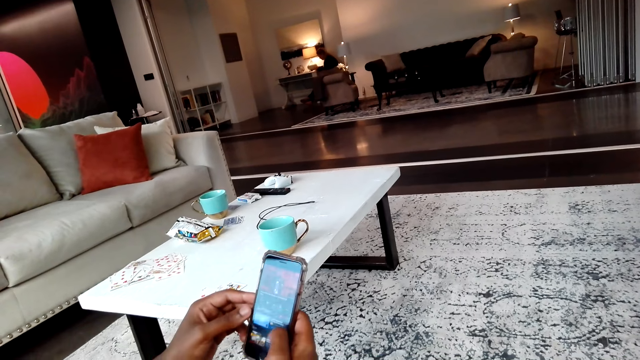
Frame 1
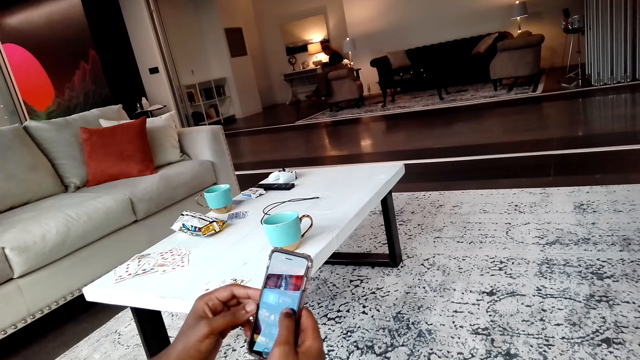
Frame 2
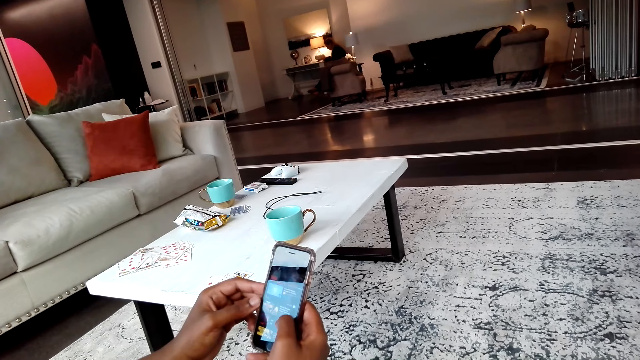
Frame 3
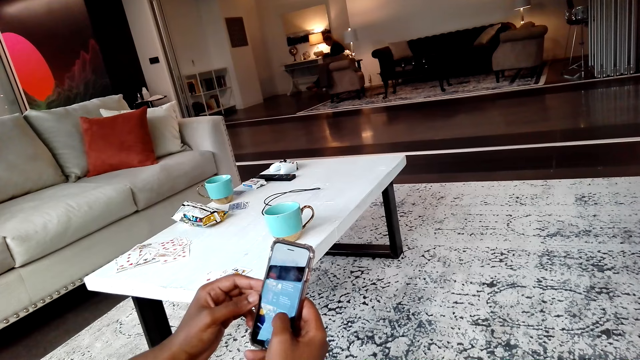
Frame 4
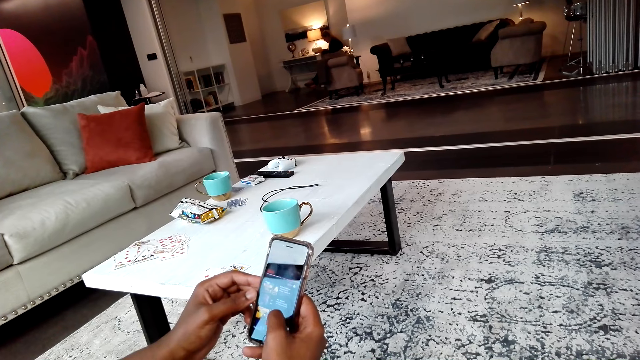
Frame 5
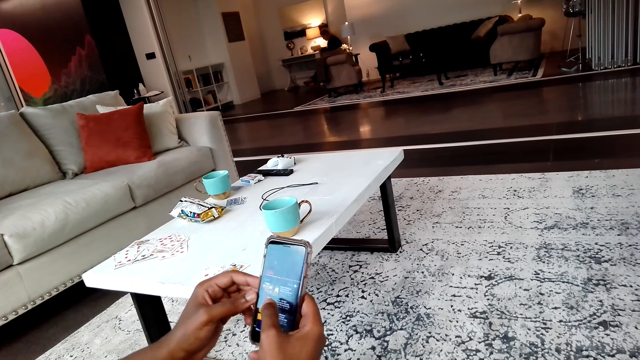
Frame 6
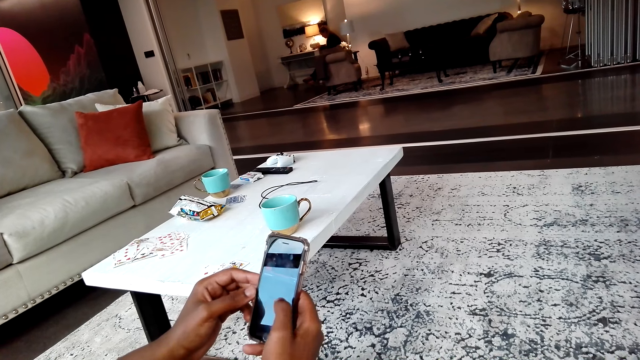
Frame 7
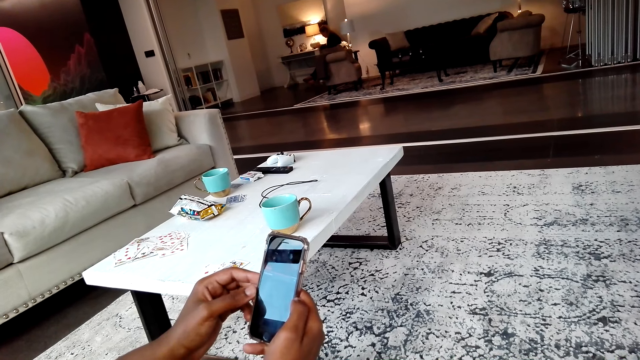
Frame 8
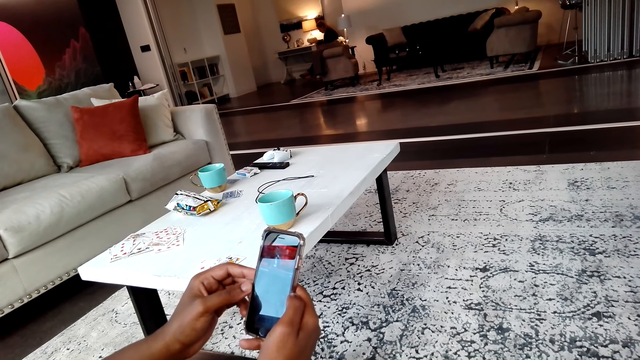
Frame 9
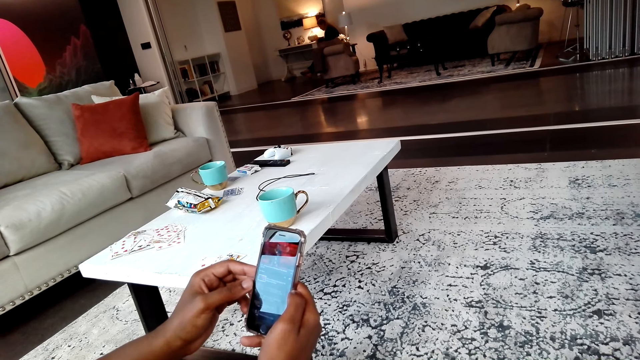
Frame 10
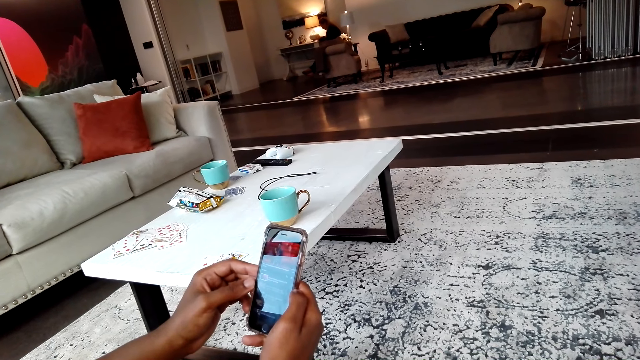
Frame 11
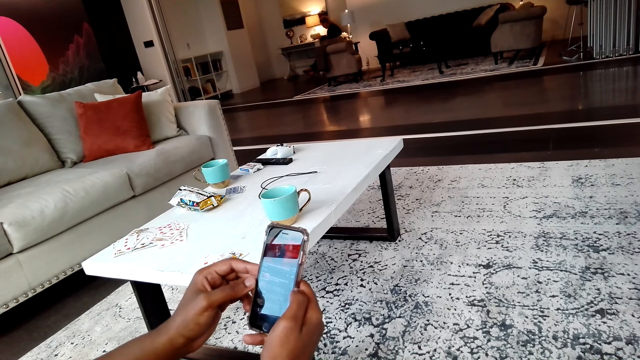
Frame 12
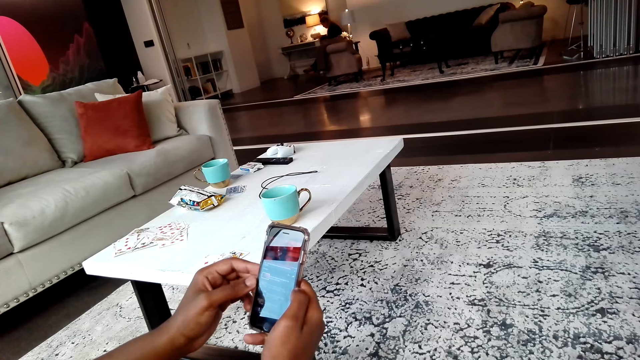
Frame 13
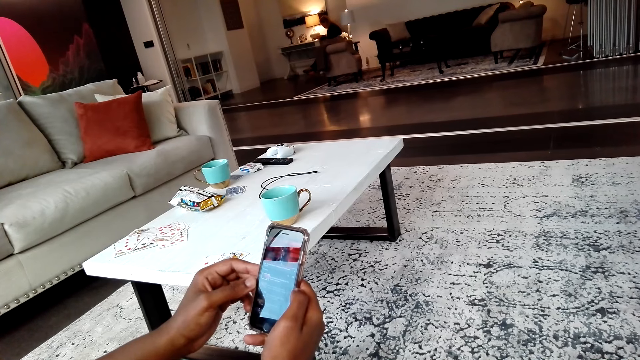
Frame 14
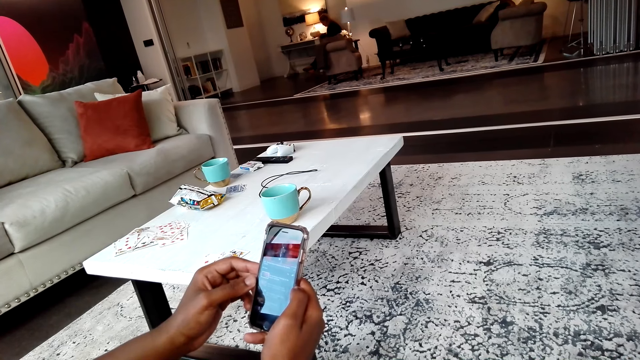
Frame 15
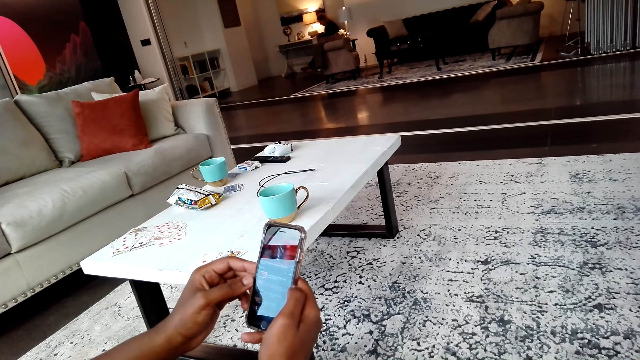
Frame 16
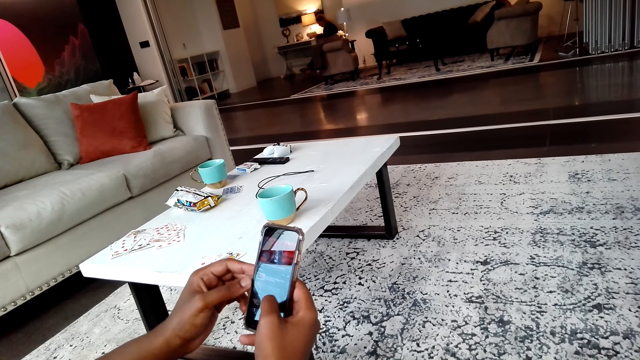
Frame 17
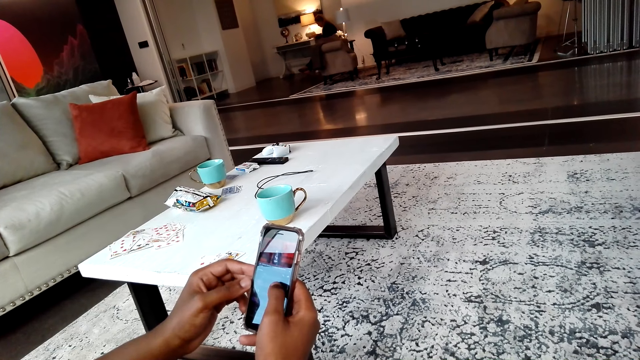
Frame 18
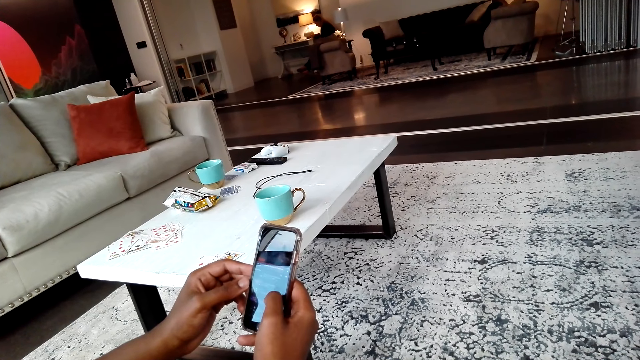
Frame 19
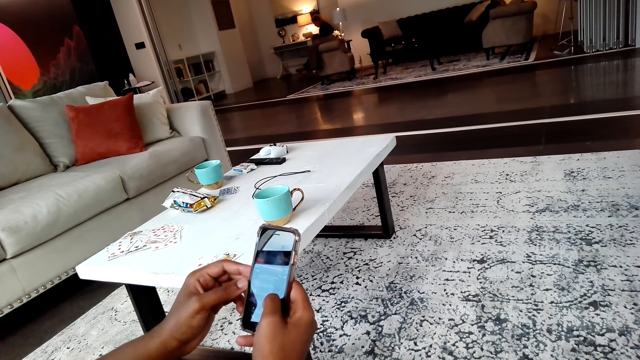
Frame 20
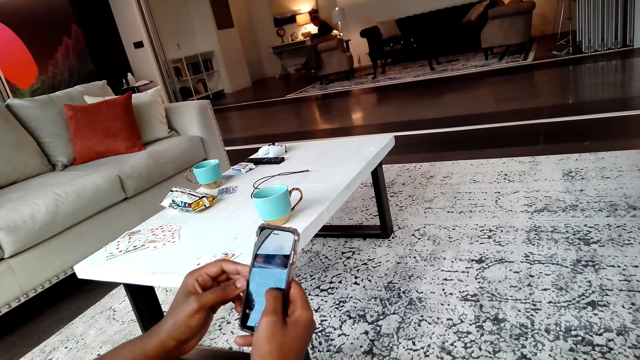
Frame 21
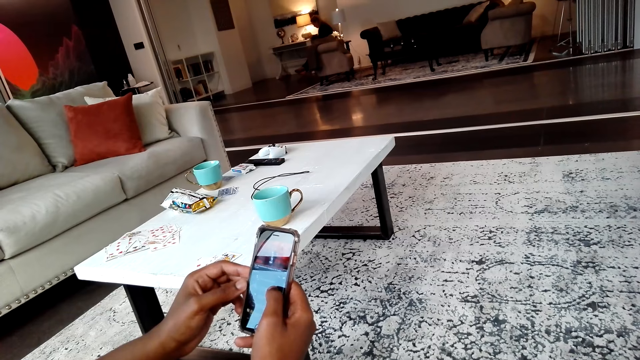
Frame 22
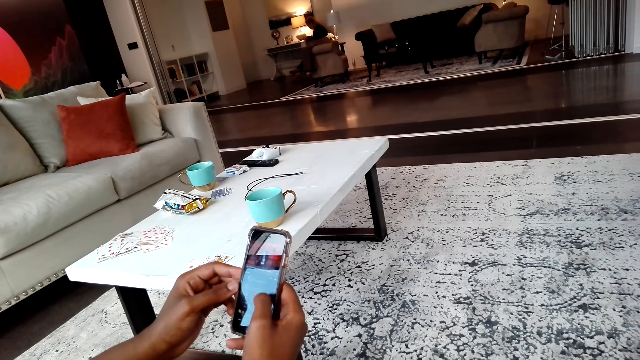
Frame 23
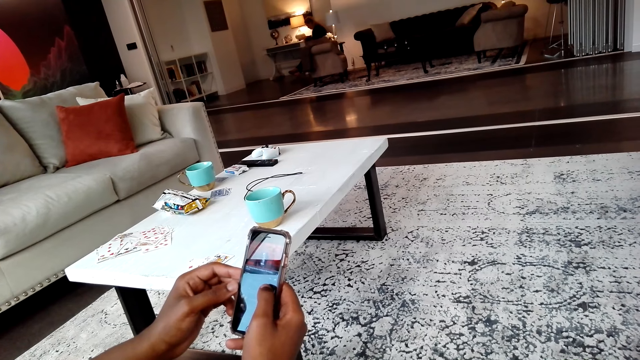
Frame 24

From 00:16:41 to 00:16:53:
A man dials the phone. The camera wearer operates the phone.

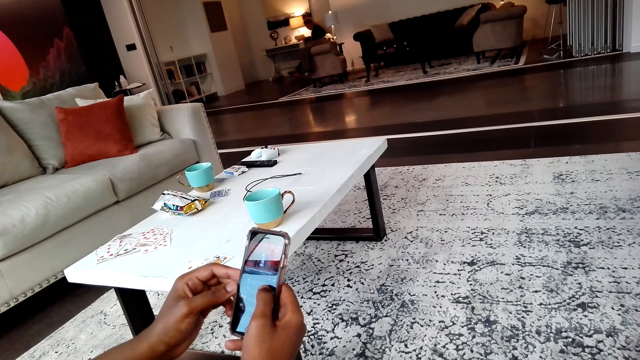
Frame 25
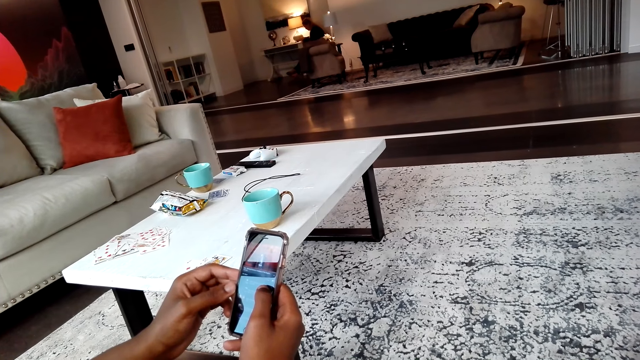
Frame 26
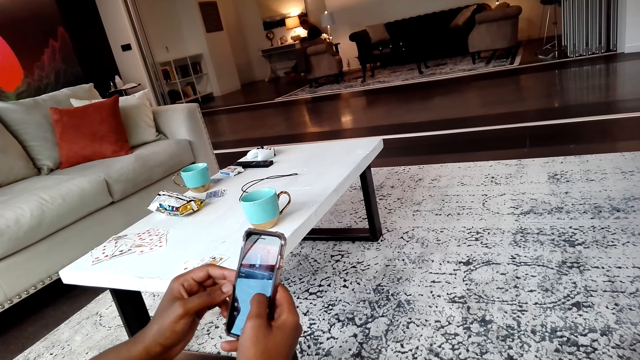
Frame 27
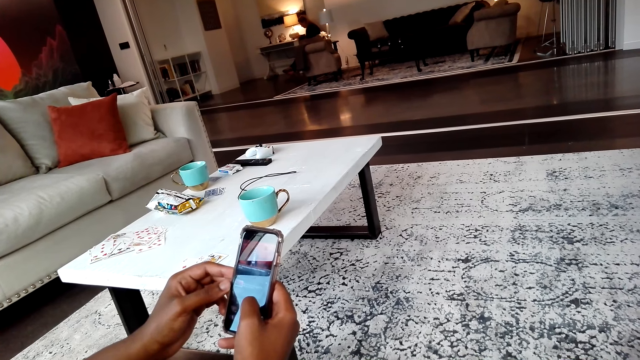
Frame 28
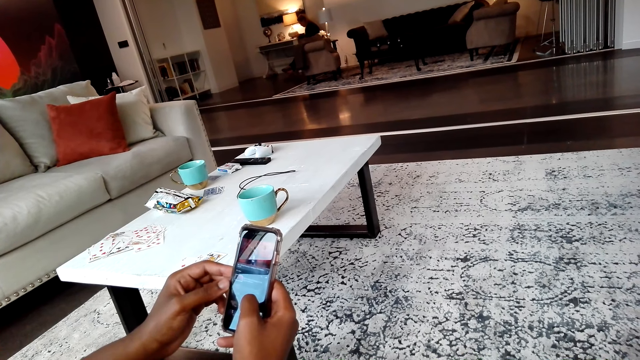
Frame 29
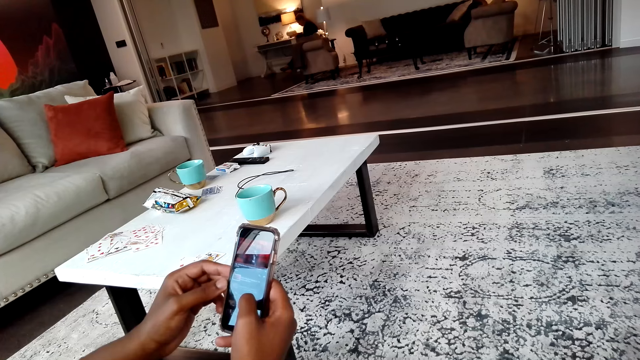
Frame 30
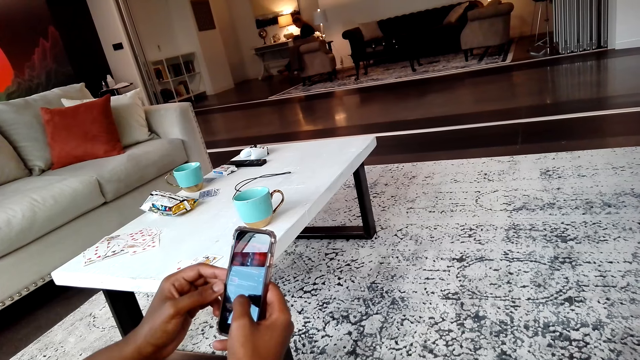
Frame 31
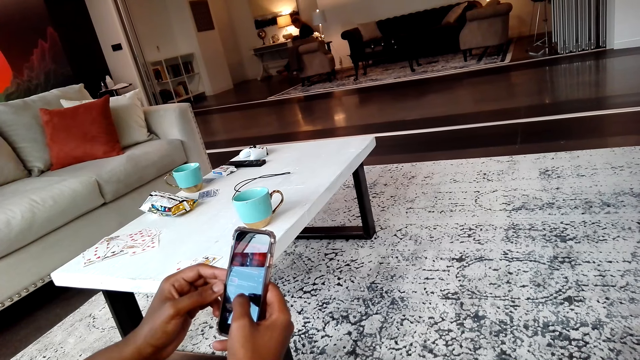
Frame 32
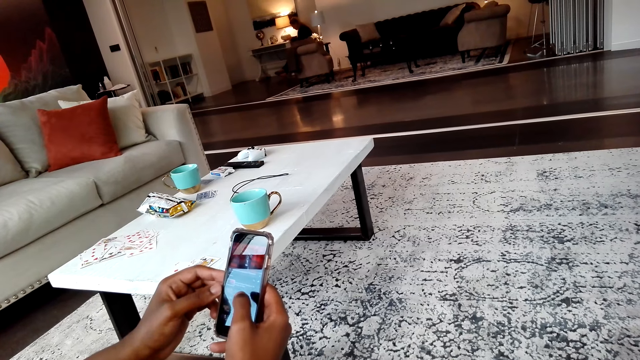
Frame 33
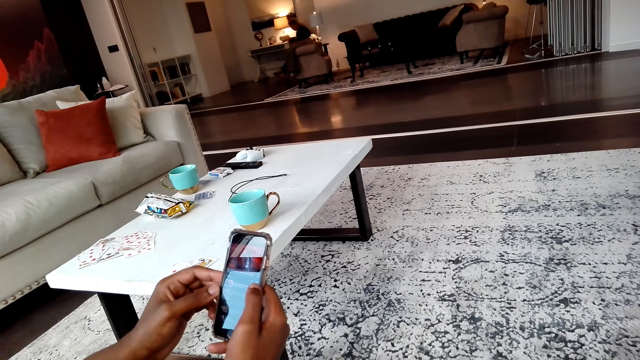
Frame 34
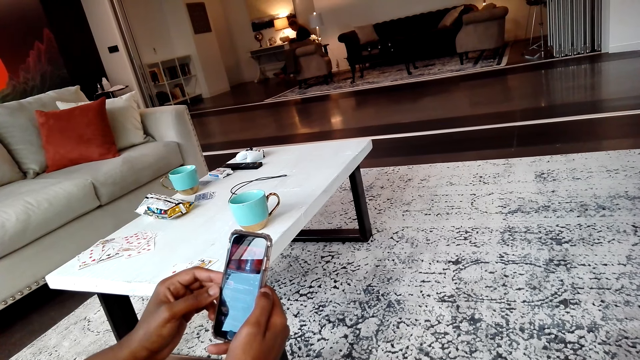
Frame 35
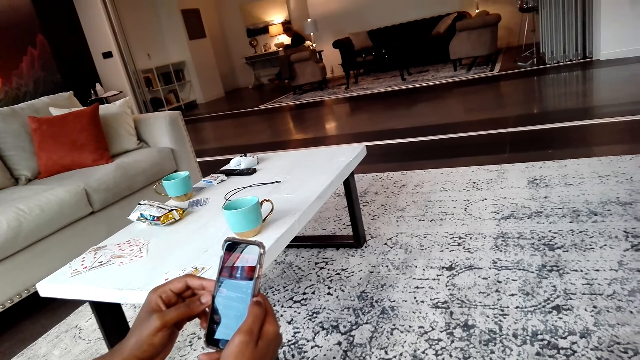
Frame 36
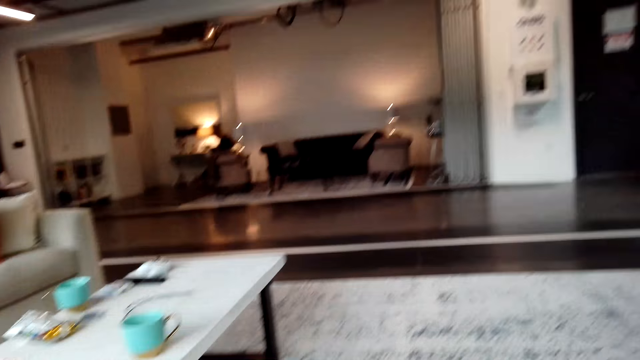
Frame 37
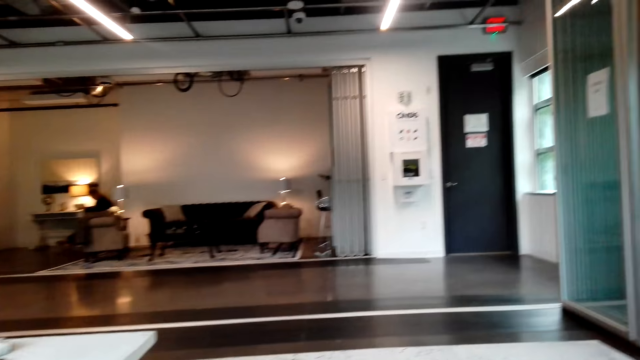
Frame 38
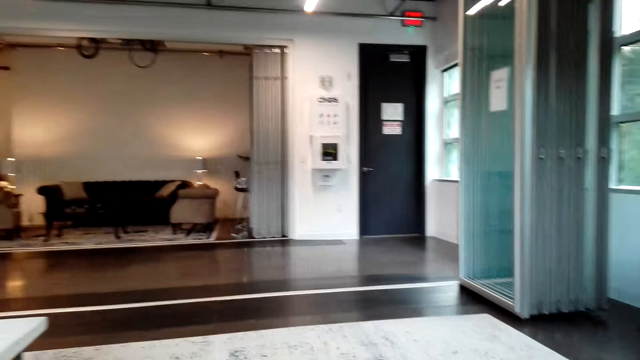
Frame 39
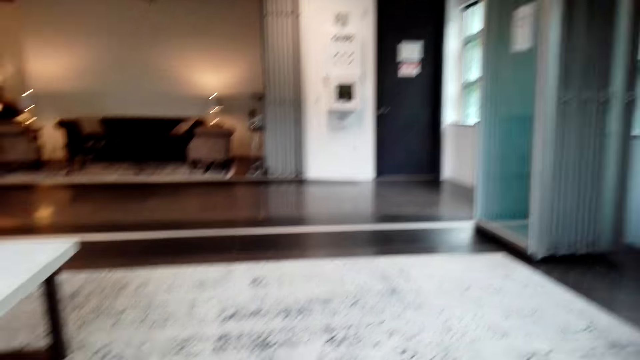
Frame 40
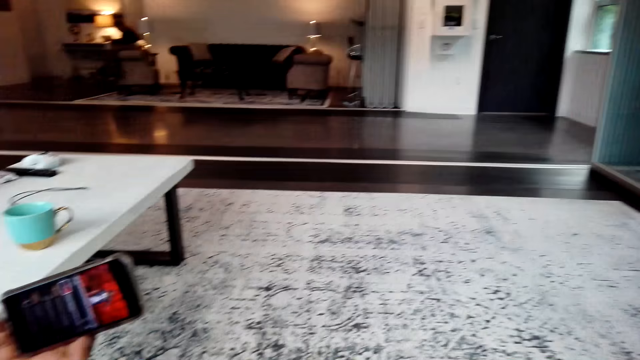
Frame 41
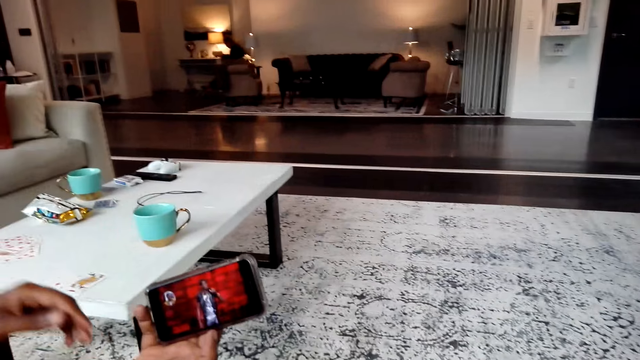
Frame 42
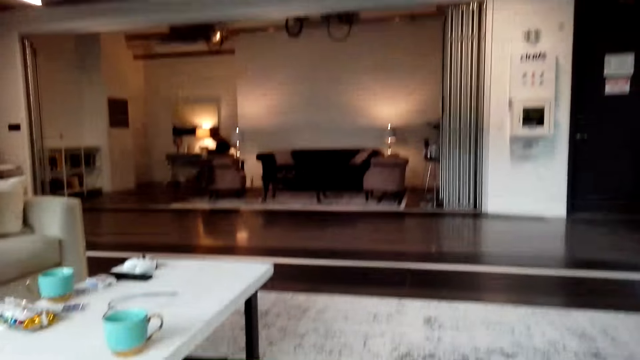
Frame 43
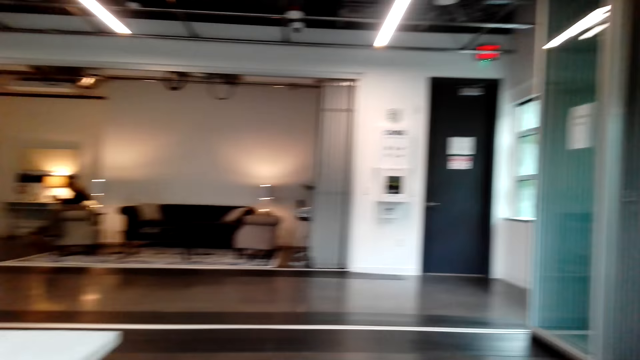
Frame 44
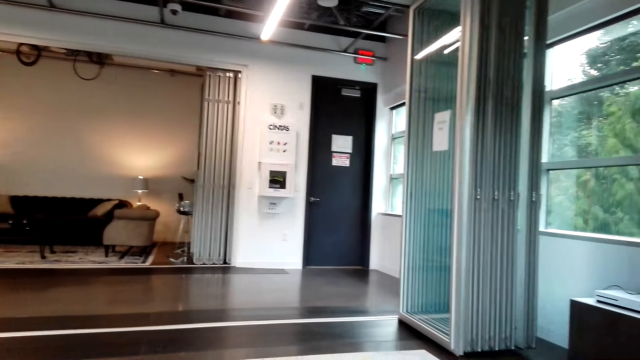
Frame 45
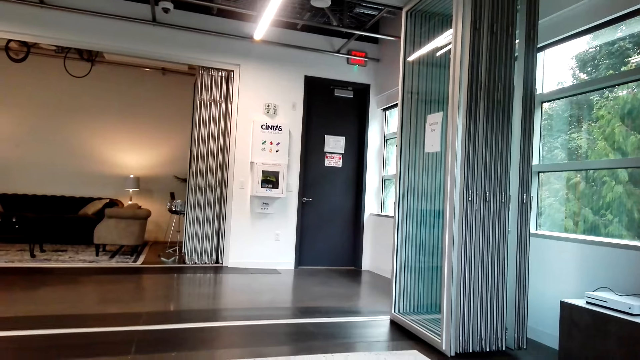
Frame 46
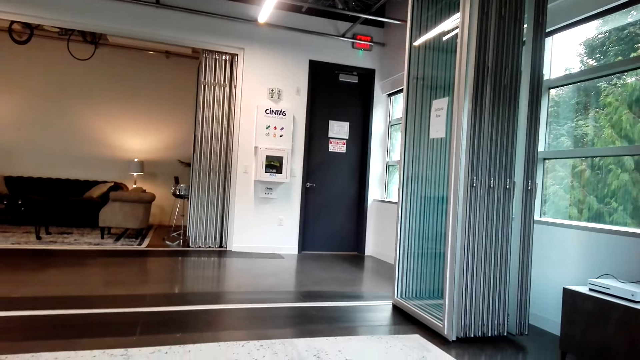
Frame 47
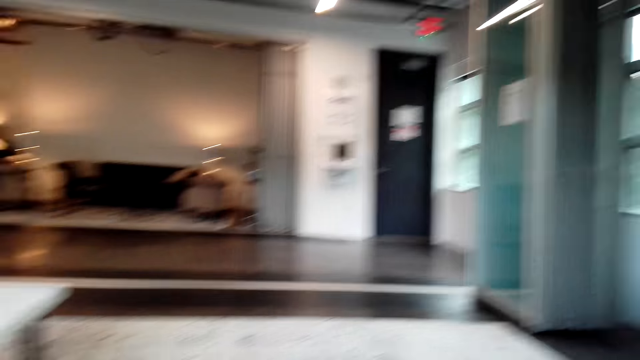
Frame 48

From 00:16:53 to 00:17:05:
The camera wearer looks around the room. They watch a movie on the phone. They look around the room.
